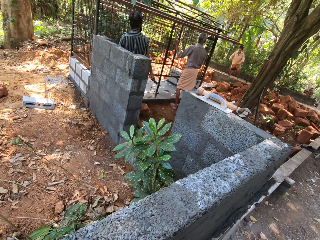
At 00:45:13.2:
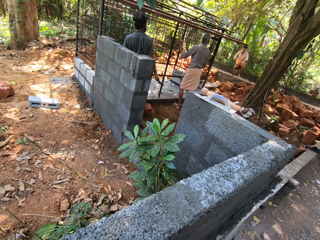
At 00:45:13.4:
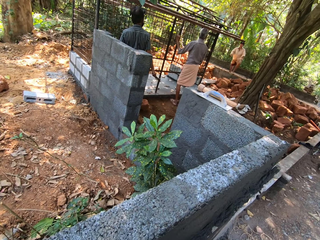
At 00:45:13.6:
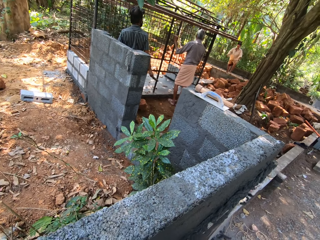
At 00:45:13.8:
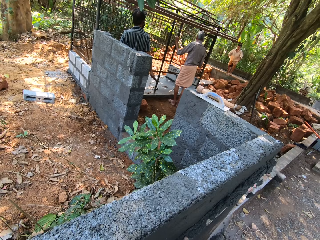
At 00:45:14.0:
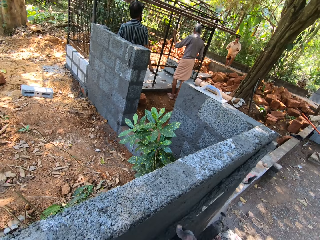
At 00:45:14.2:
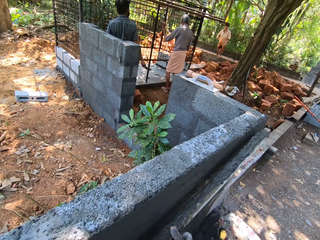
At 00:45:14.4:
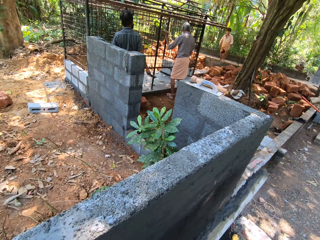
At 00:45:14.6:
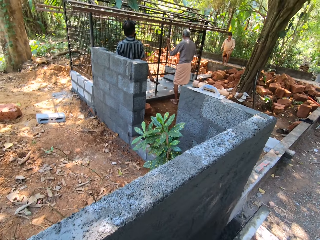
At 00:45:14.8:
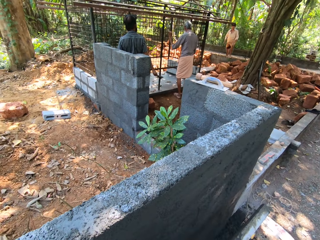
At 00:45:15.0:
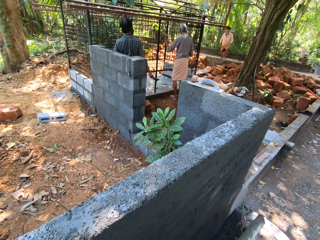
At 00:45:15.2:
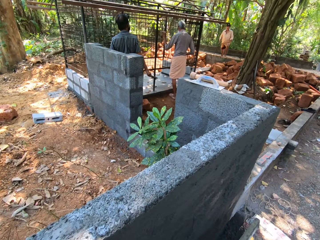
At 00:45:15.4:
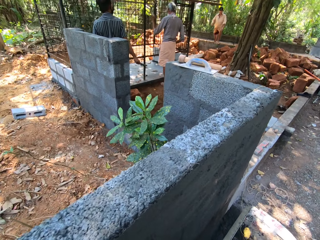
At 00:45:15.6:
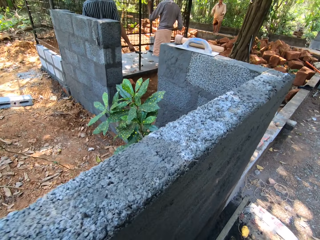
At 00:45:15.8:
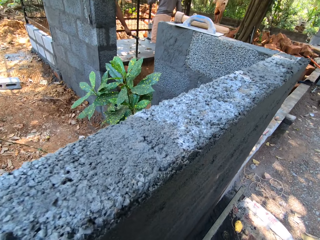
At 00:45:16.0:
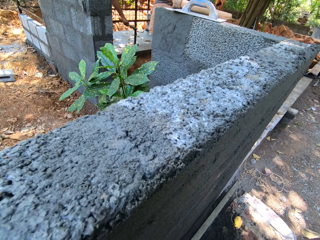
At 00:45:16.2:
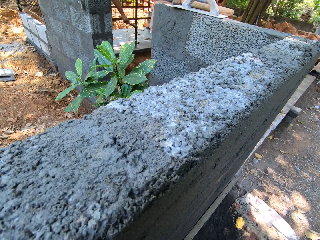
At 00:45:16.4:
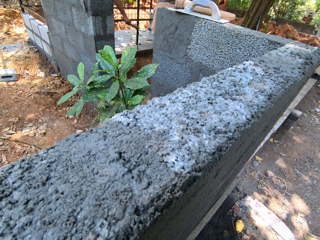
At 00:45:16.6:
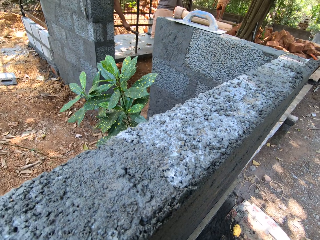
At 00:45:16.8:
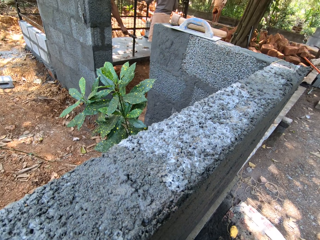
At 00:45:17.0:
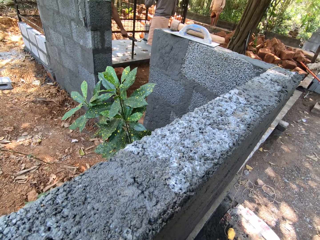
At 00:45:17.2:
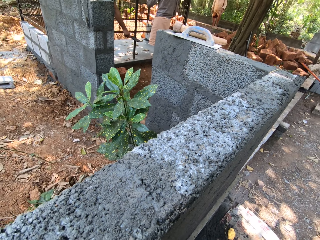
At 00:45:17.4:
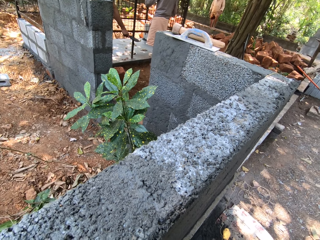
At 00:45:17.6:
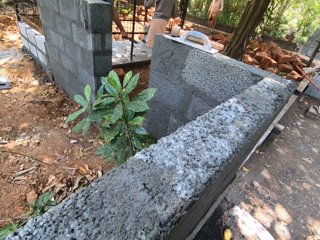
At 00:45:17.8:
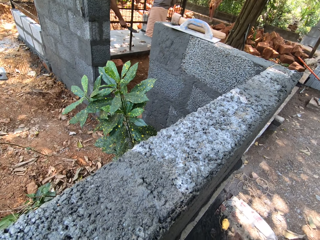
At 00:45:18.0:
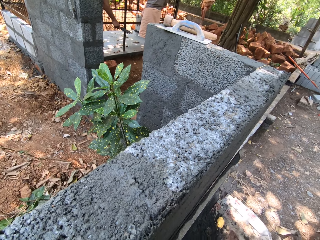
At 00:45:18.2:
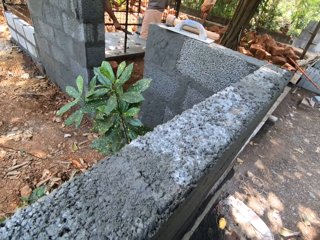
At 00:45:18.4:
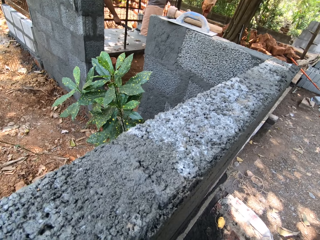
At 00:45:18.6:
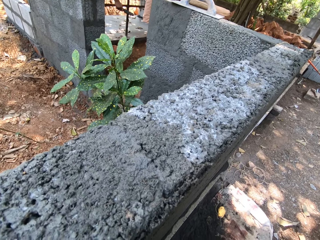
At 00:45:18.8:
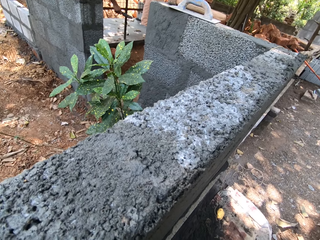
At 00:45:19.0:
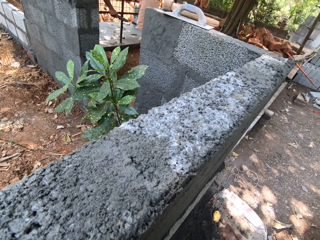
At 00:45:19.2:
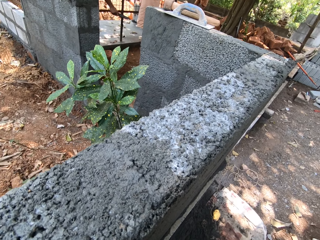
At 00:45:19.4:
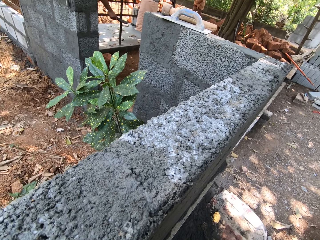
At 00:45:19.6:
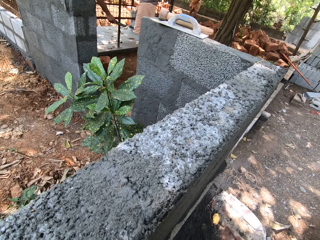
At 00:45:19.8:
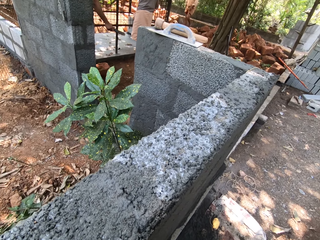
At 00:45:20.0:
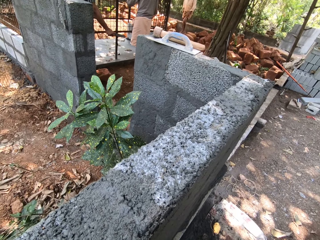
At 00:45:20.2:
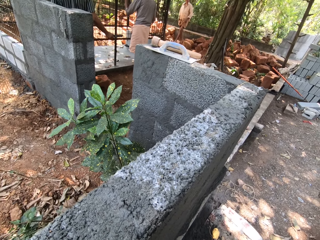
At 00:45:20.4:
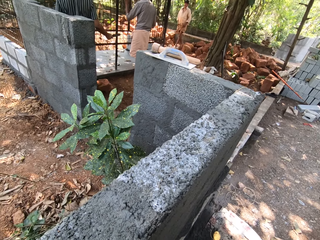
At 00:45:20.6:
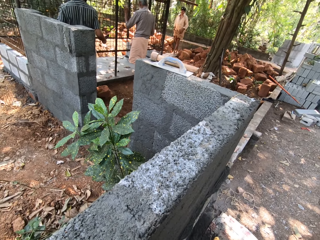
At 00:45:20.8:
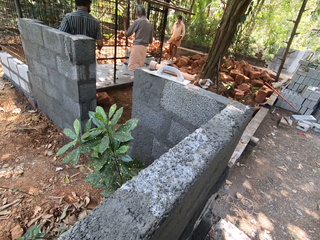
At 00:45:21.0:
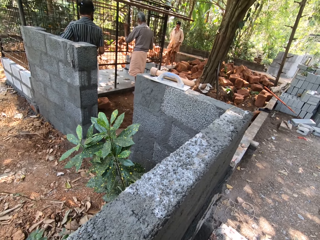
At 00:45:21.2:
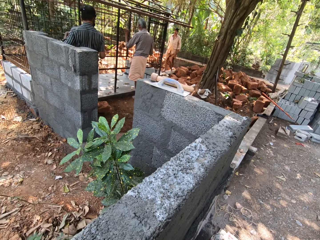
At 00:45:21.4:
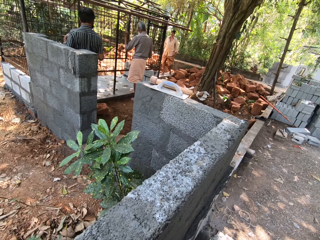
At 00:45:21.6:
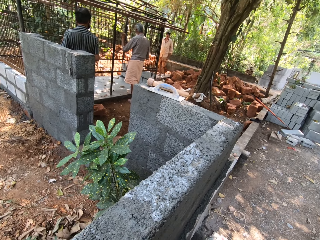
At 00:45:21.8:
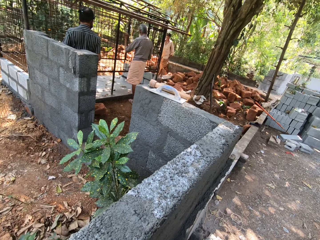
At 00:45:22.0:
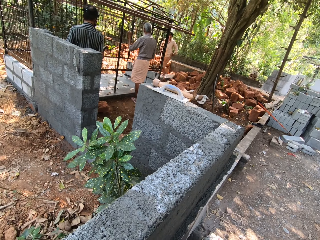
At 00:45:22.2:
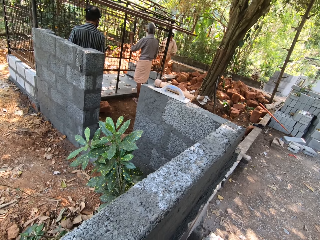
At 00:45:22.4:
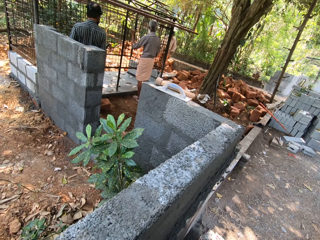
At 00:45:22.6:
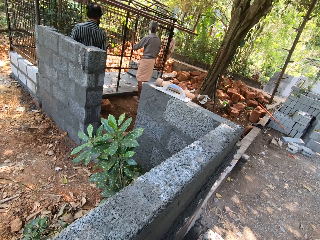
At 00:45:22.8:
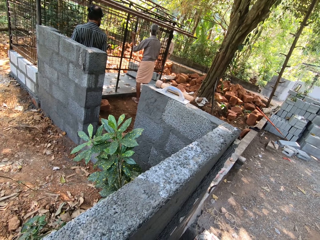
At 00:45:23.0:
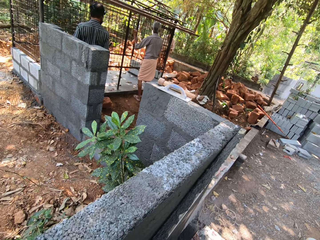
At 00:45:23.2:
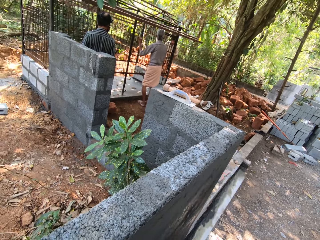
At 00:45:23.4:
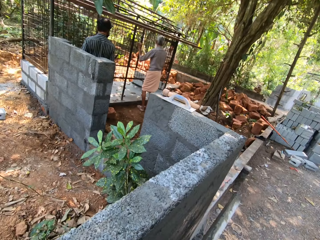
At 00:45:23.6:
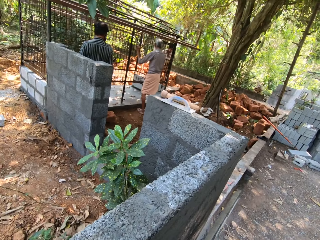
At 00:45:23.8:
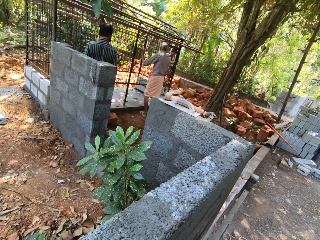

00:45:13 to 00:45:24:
The man walks towards the iron cage.

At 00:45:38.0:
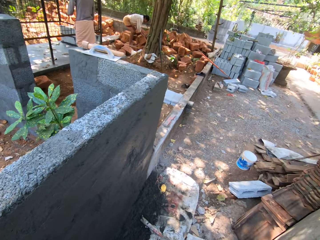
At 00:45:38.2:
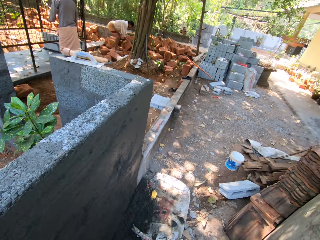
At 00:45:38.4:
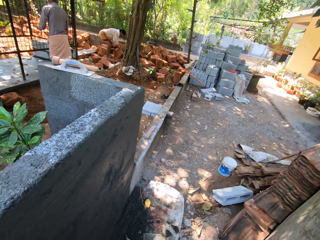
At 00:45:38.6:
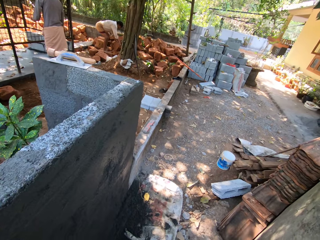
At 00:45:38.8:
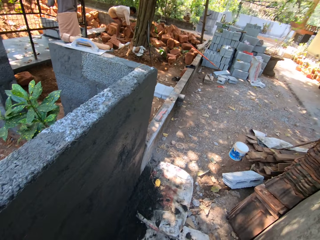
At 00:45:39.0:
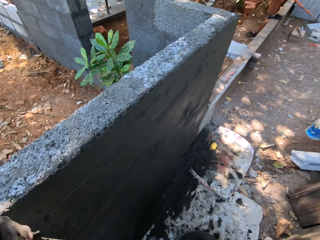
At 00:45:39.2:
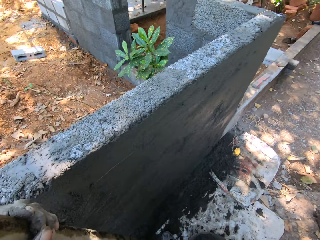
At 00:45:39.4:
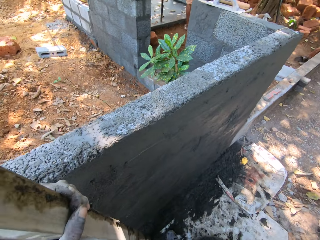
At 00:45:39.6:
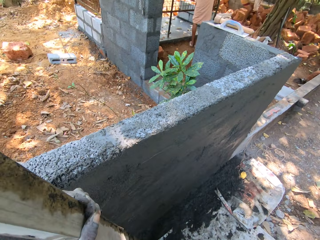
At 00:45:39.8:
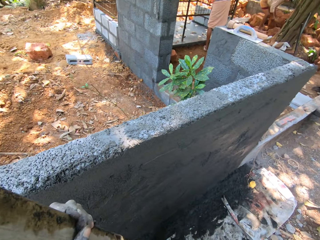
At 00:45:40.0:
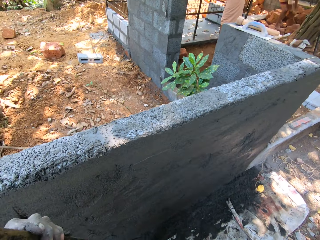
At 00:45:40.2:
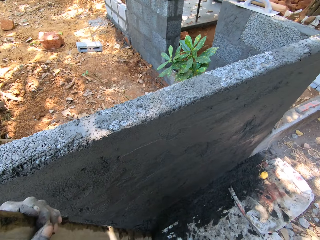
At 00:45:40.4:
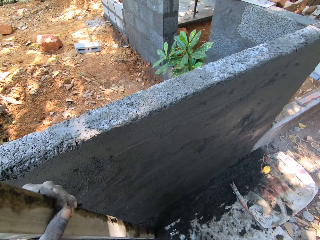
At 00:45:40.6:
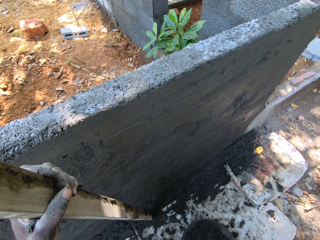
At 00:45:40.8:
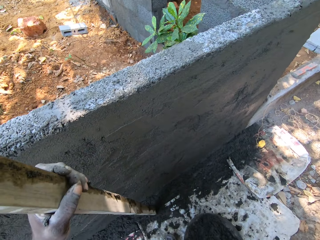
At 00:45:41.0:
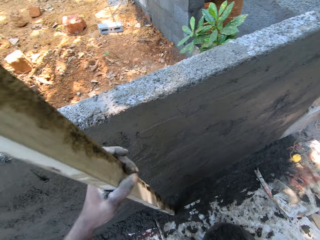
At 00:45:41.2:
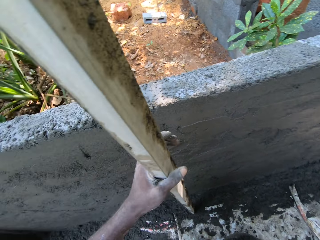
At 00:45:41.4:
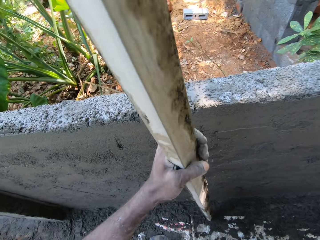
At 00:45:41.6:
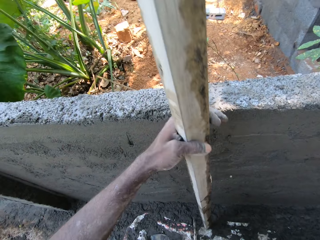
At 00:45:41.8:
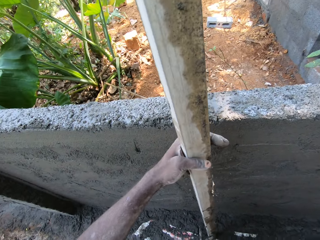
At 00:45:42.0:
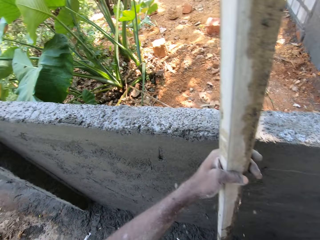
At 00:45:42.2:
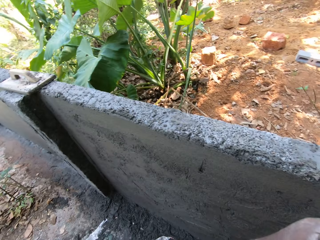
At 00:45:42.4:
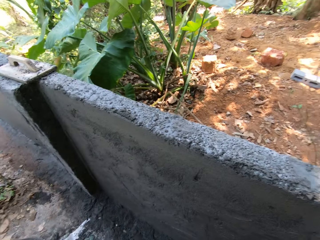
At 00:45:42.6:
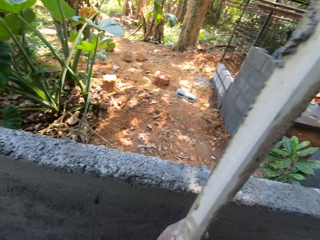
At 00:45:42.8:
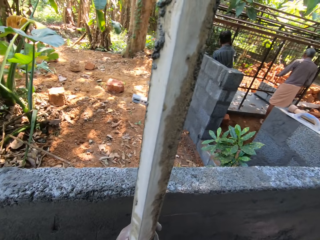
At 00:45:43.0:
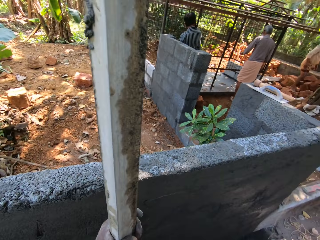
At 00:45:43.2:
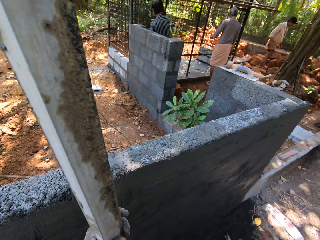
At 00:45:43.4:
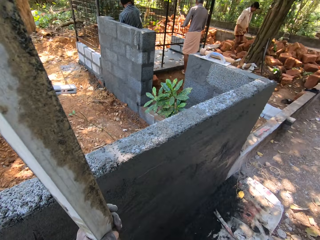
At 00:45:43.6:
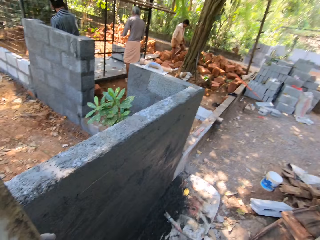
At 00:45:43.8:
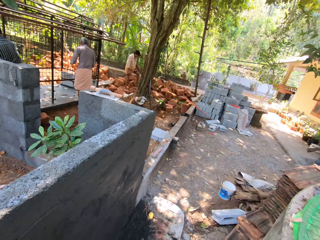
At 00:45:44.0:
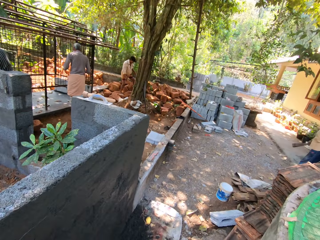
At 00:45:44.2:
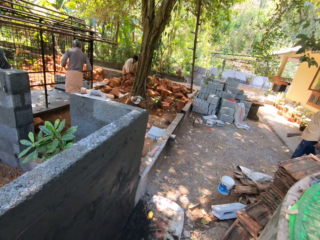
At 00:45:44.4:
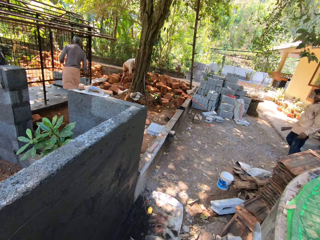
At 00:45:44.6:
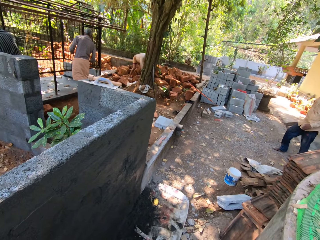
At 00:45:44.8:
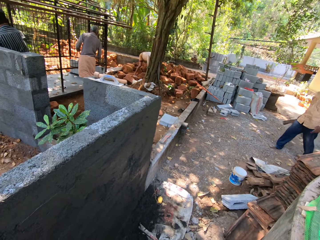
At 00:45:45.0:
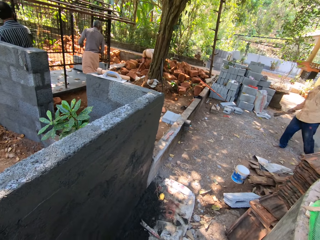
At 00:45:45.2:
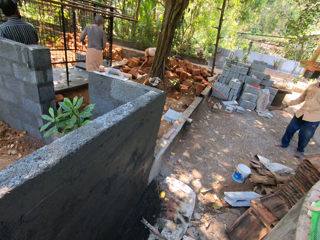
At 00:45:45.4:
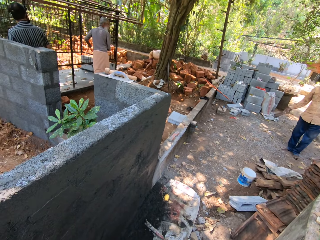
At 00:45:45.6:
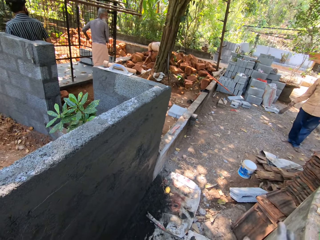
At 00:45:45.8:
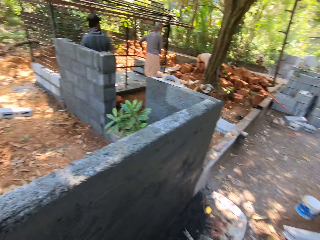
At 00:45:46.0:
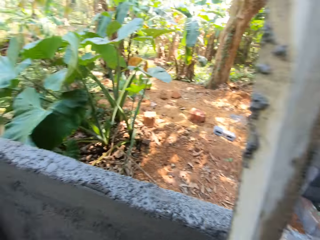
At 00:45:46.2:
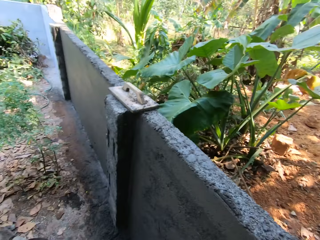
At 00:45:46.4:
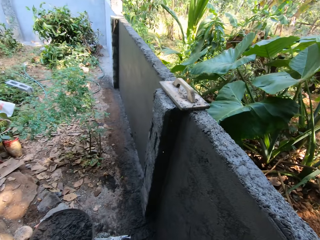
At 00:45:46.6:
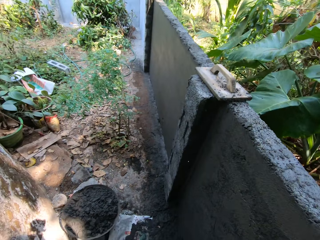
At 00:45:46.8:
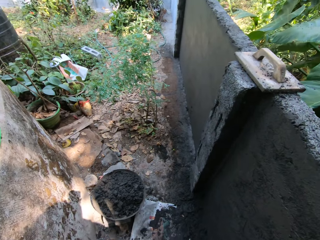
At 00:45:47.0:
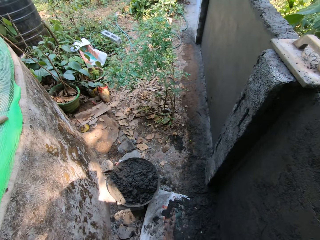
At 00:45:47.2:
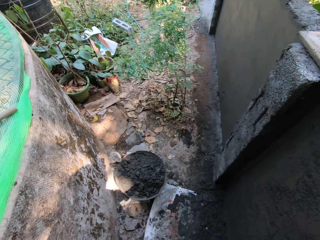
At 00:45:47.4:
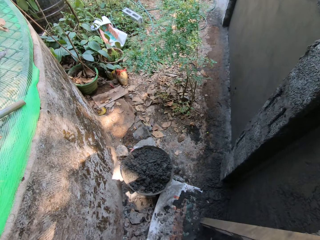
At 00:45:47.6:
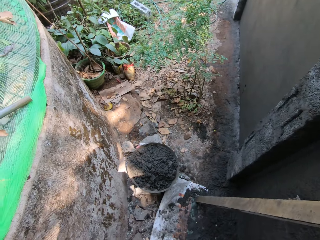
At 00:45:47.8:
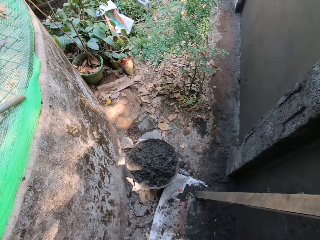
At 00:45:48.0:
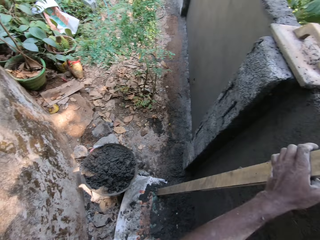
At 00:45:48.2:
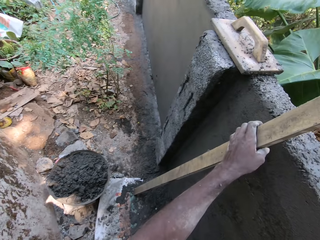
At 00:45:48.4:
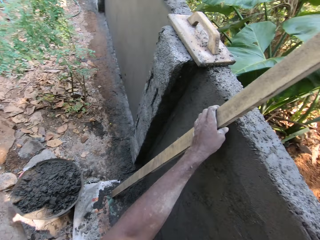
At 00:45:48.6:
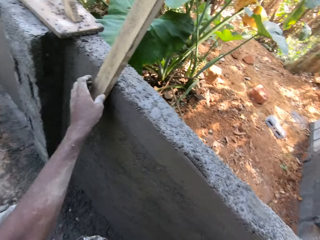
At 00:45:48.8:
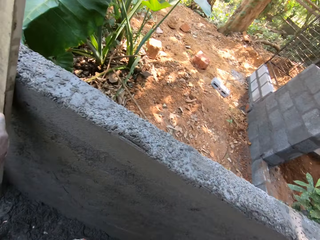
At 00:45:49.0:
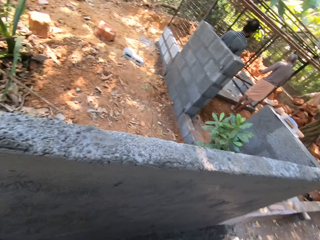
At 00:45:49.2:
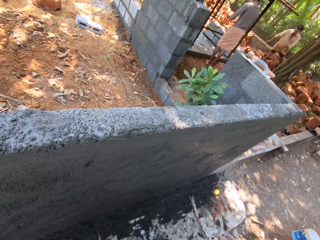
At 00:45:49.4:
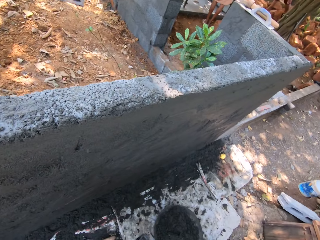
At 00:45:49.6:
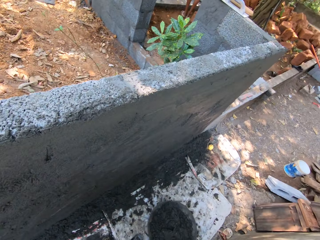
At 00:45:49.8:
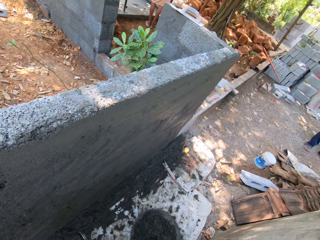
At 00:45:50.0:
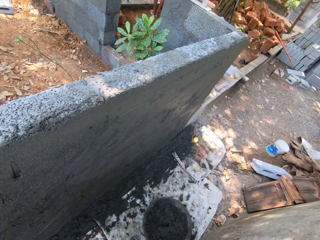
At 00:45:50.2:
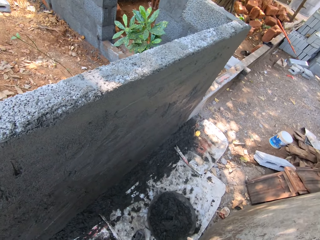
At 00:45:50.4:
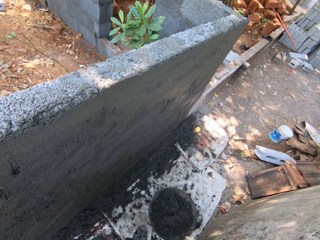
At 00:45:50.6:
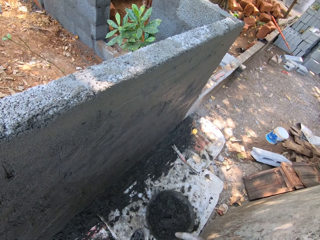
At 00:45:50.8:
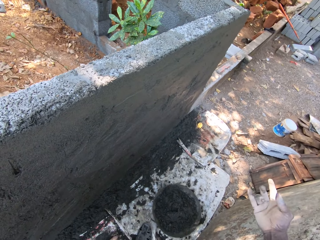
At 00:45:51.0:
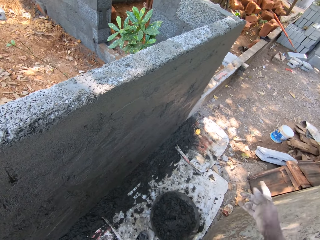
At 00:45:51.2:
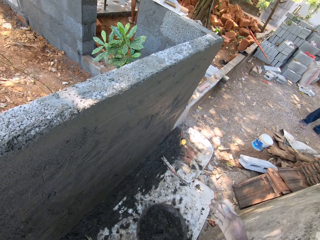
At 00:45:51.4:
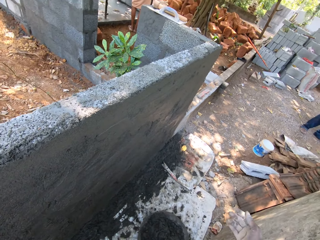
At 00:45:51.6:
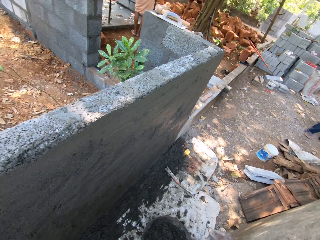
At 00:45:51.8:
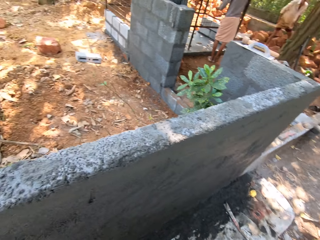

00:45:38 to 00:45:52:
The camera wearer stands the piece of wood on the ground with his left hand. He adjusts his left hand on the piece of wood. He converses with a man. He places the piece of wood by the wall with his left hand.
